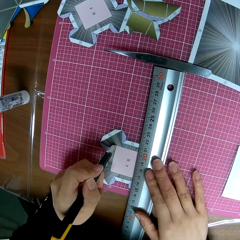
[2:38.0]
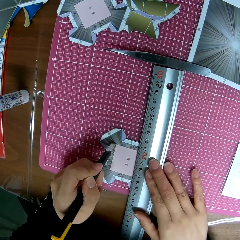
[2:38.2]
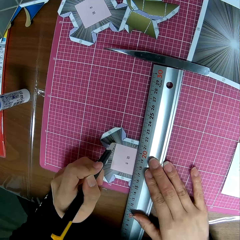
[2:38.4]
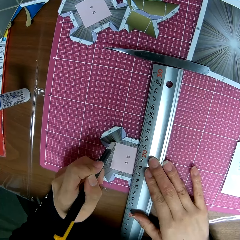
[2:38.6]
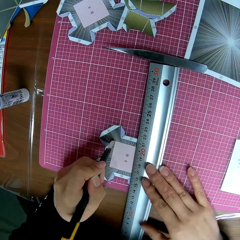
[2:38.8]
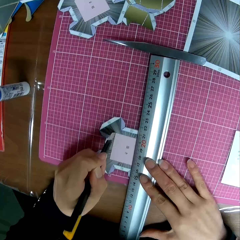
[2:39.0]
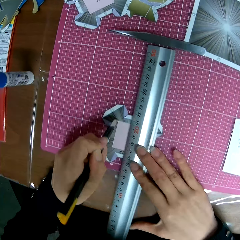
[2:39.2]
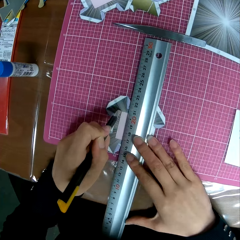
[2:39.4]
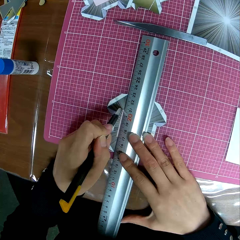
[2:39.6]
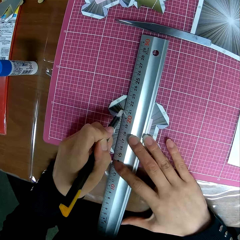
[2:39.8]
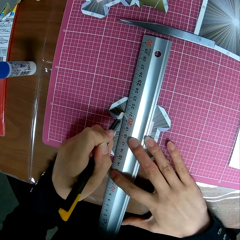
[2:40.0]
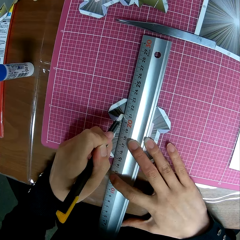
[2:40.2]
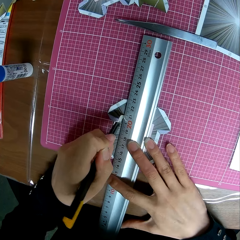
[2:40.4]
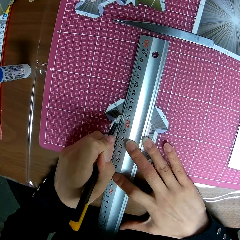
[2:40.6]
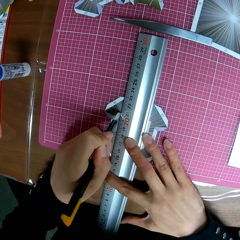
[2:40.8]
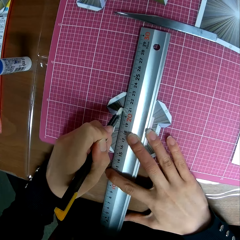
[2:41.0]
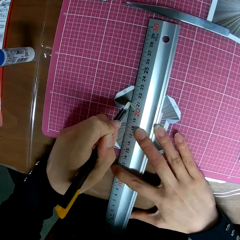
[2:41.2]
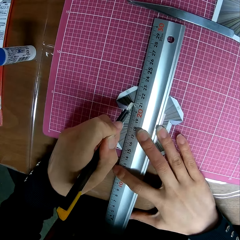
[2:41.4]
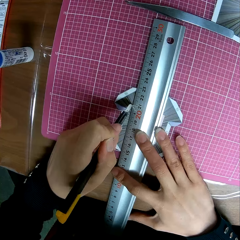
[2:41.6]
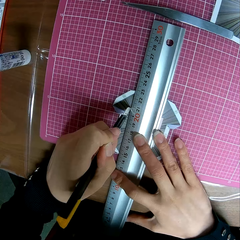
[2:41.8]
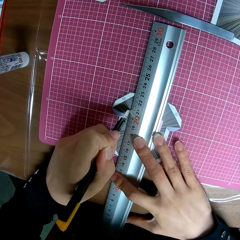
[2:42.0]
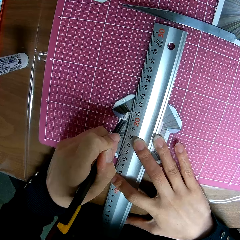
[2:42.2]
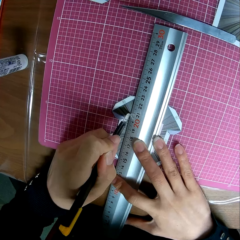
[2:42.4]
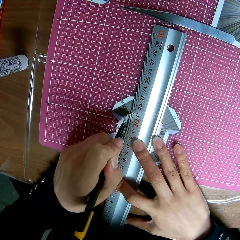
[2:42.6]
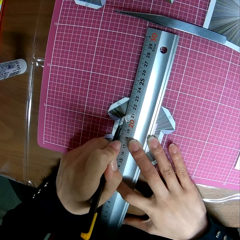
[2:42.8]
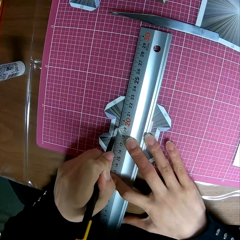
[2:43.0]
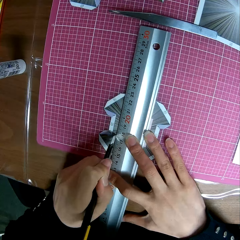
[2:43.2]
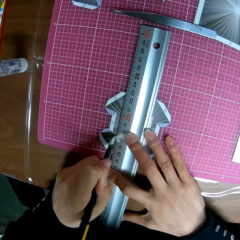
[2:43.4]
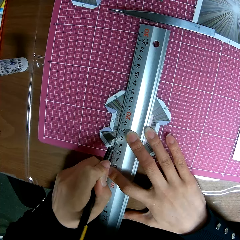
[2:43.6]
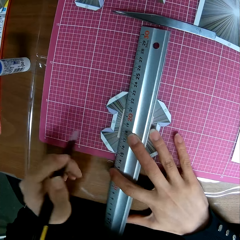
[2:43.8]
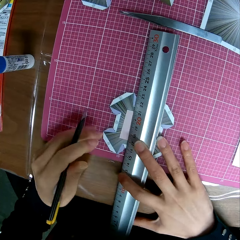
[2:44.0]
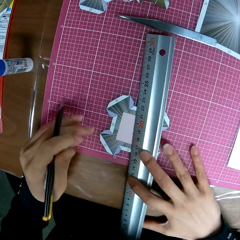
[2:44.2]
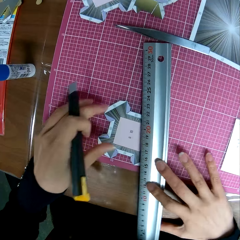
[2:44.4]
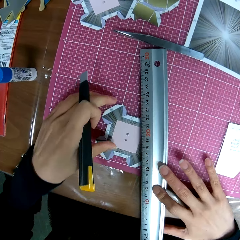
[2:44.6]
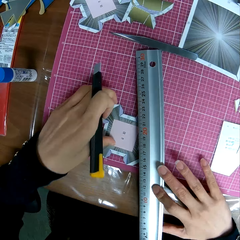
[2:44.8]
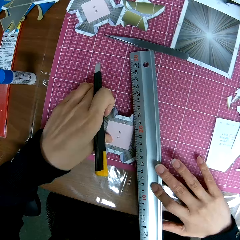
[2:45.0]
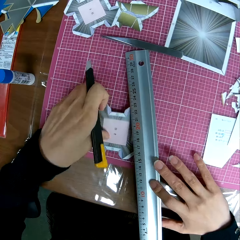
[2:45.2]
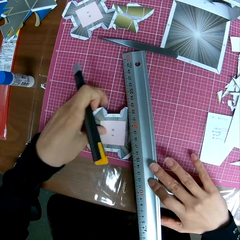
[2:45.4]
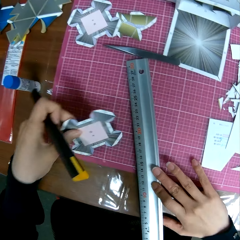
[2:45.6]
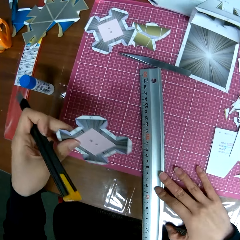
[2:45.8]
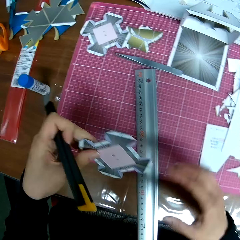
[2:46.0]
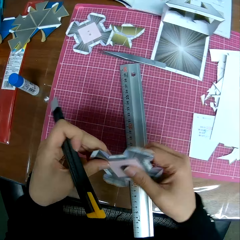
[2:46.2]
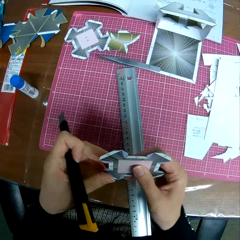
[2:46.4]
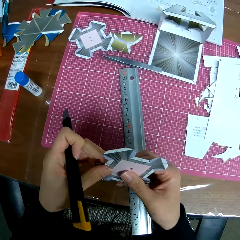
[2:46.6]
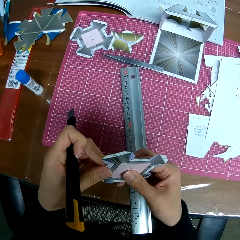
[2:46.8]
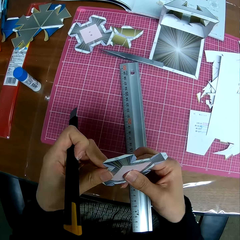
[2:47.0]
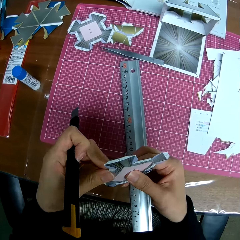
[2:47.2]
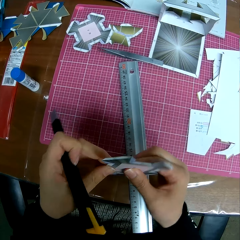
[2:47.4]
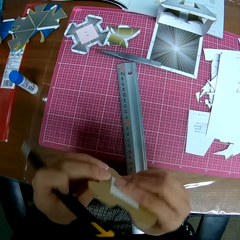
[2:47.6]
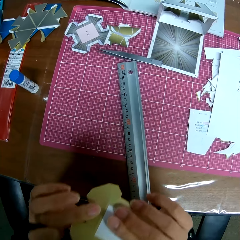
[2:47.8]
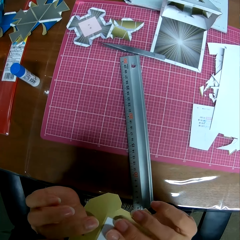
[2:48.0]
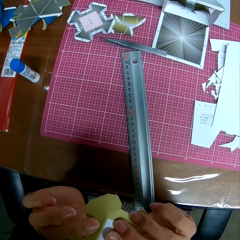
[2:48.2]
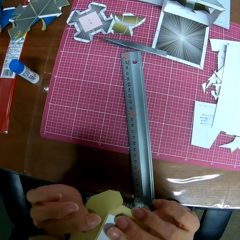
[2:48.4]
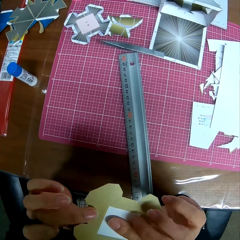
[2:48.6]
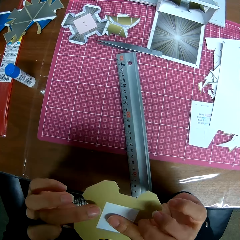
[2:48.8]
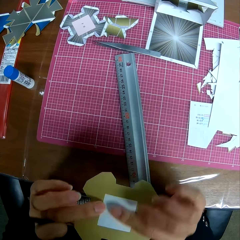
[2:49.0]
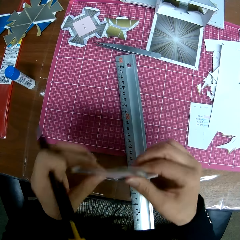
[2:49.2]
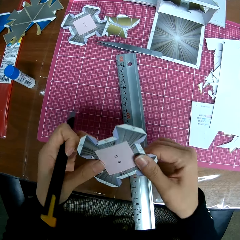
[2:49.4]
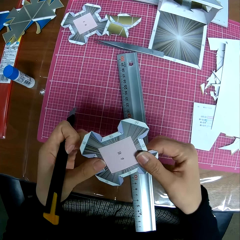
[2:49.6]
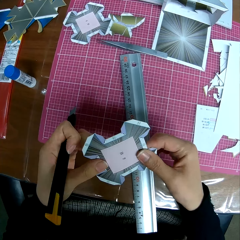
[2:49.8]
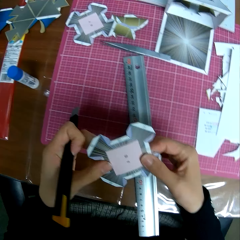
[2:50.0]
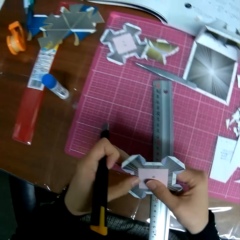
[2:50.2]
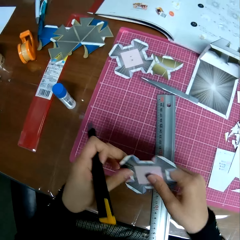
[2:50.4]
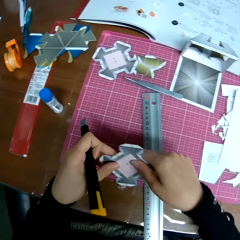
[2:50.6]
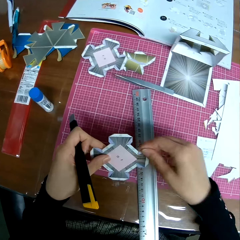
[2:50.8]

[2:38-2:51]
The camera wearer moves the ruler slightly to the left on the paper craft or tangram. They cut the paper craft with the cutter knife. They remove the ruler from the paper. They move the ruler on the tangram. They pick up the paper craft from the table. They hold the tangram. They attempt removing the cut part from the middle of the paper craft. They turn the tangram. They check the other side of the paper craft.

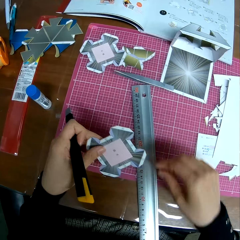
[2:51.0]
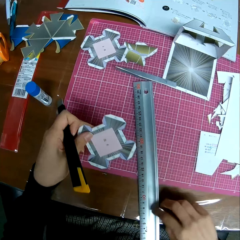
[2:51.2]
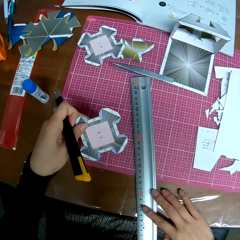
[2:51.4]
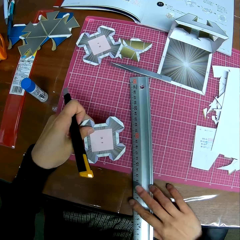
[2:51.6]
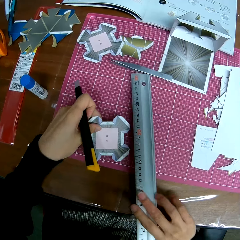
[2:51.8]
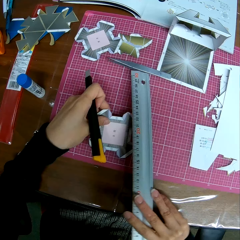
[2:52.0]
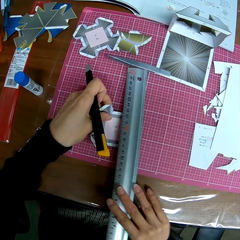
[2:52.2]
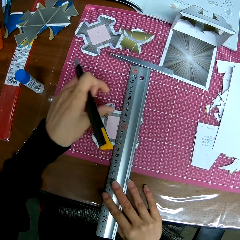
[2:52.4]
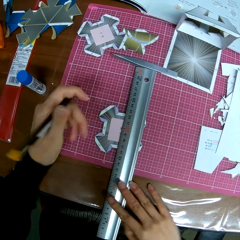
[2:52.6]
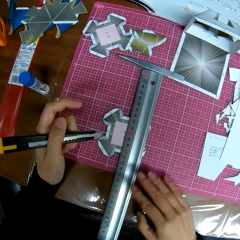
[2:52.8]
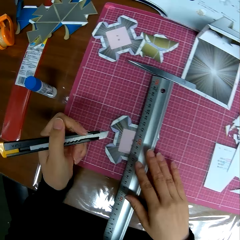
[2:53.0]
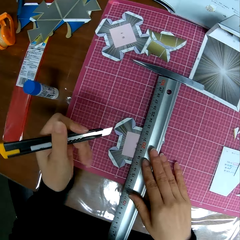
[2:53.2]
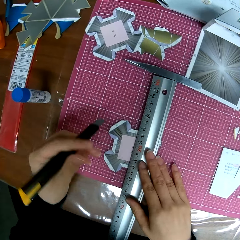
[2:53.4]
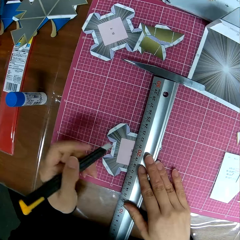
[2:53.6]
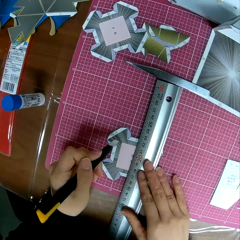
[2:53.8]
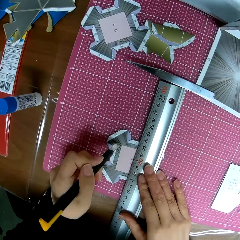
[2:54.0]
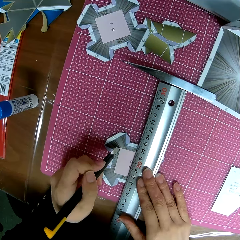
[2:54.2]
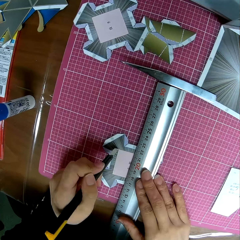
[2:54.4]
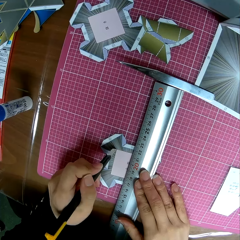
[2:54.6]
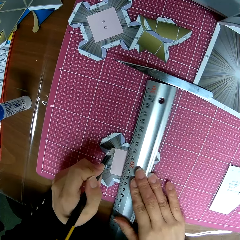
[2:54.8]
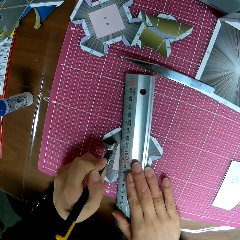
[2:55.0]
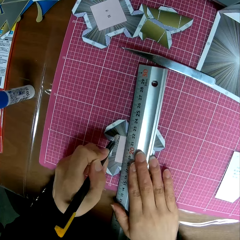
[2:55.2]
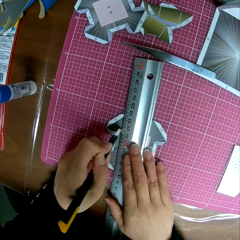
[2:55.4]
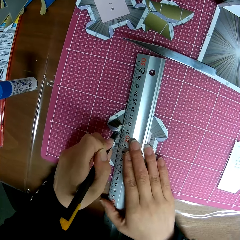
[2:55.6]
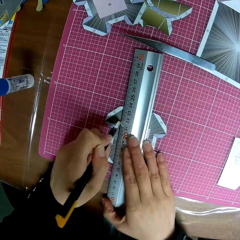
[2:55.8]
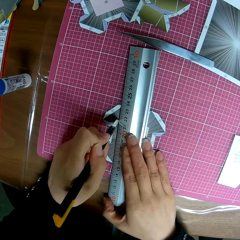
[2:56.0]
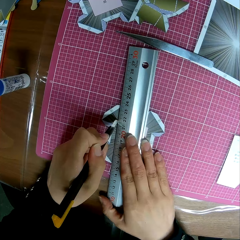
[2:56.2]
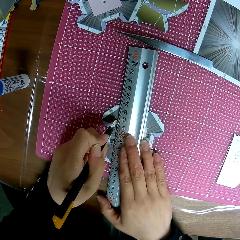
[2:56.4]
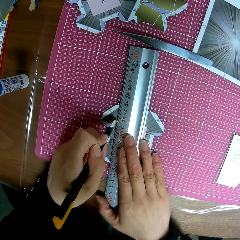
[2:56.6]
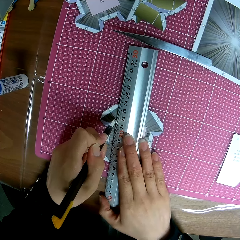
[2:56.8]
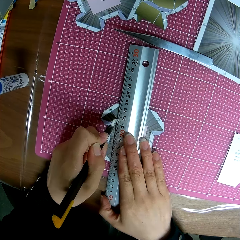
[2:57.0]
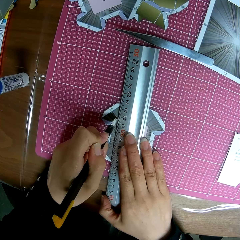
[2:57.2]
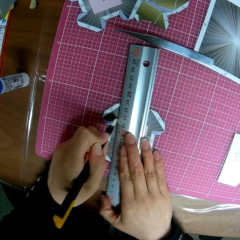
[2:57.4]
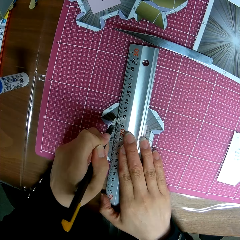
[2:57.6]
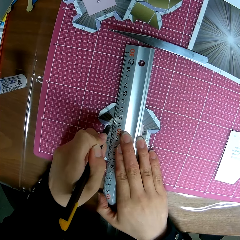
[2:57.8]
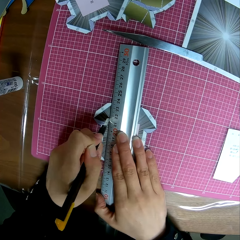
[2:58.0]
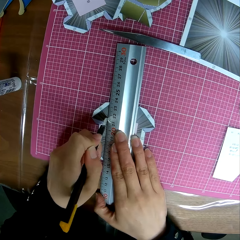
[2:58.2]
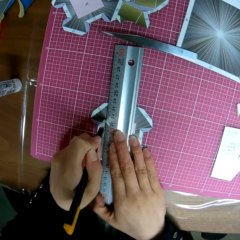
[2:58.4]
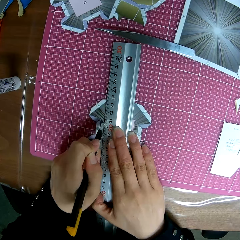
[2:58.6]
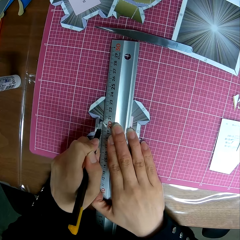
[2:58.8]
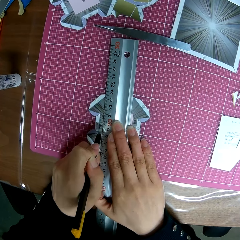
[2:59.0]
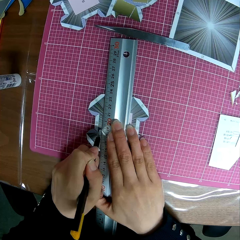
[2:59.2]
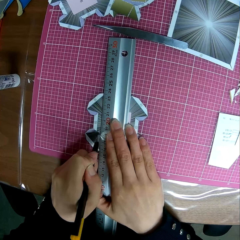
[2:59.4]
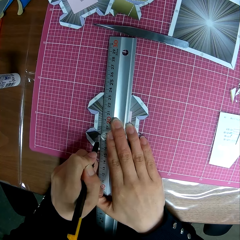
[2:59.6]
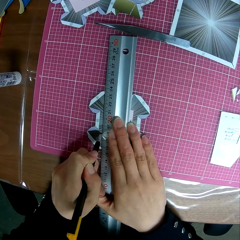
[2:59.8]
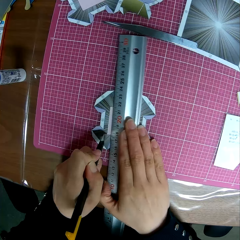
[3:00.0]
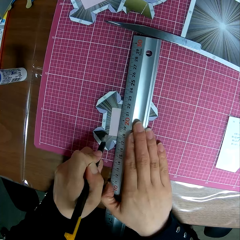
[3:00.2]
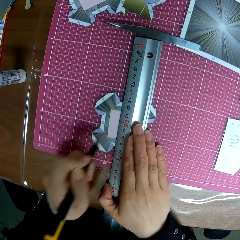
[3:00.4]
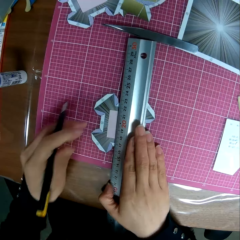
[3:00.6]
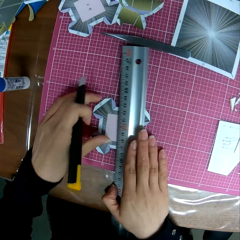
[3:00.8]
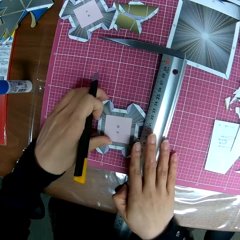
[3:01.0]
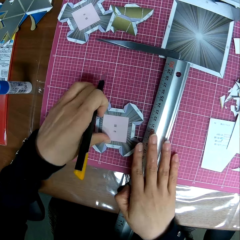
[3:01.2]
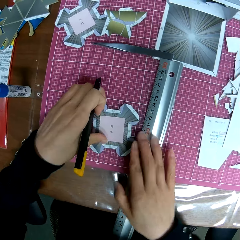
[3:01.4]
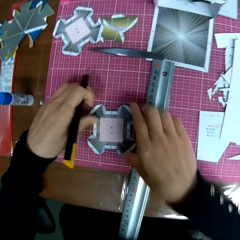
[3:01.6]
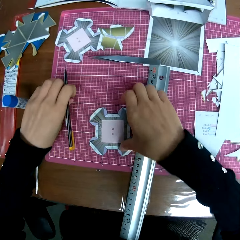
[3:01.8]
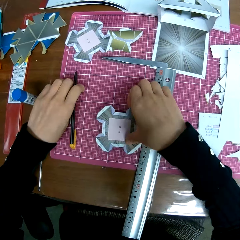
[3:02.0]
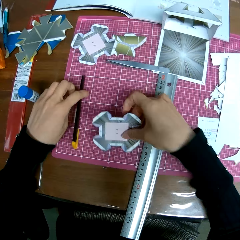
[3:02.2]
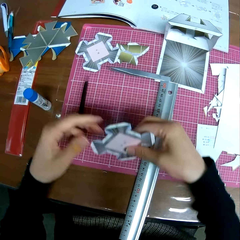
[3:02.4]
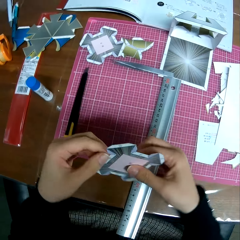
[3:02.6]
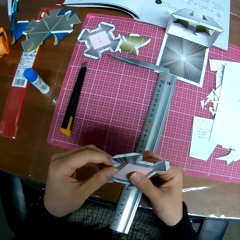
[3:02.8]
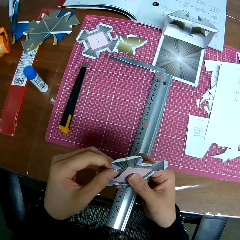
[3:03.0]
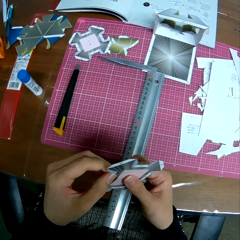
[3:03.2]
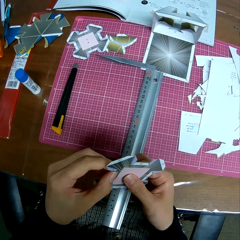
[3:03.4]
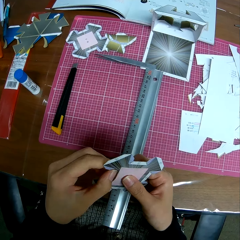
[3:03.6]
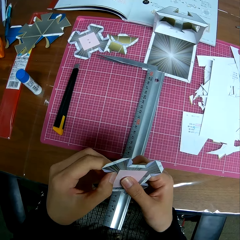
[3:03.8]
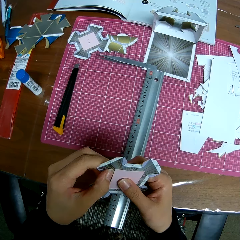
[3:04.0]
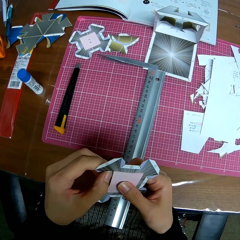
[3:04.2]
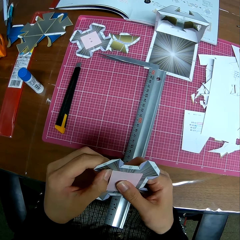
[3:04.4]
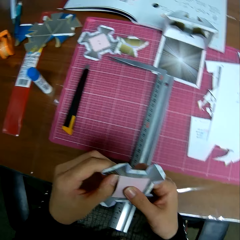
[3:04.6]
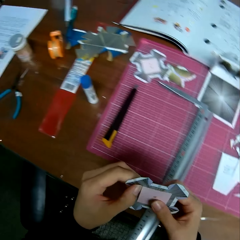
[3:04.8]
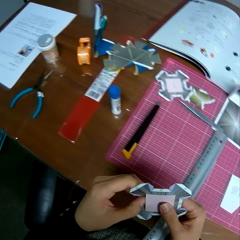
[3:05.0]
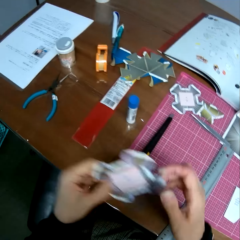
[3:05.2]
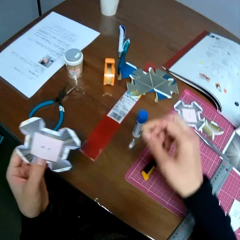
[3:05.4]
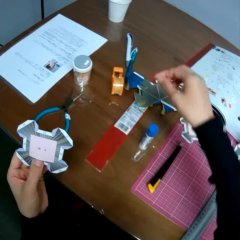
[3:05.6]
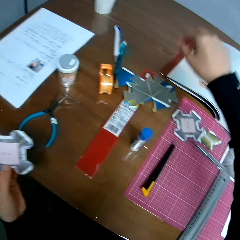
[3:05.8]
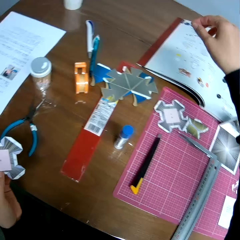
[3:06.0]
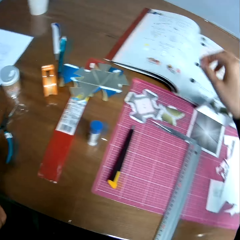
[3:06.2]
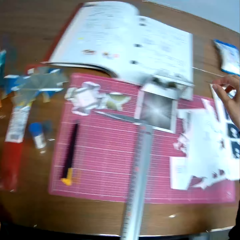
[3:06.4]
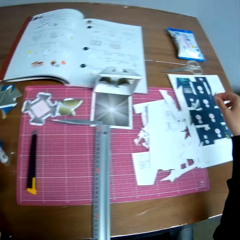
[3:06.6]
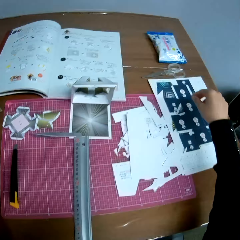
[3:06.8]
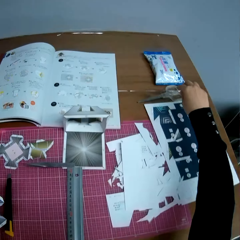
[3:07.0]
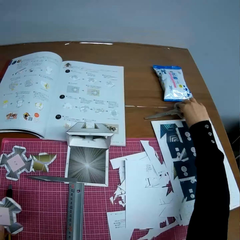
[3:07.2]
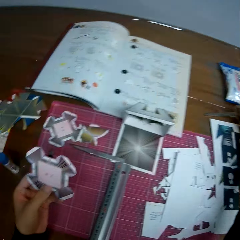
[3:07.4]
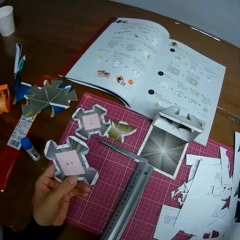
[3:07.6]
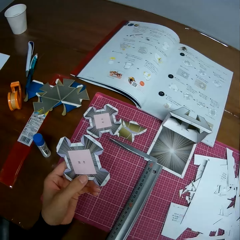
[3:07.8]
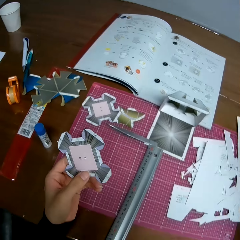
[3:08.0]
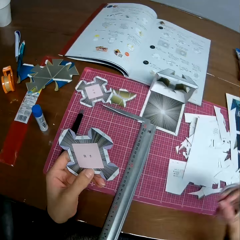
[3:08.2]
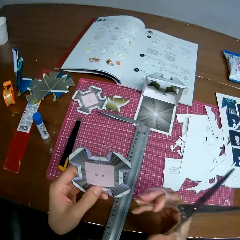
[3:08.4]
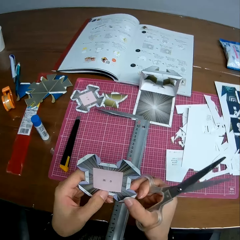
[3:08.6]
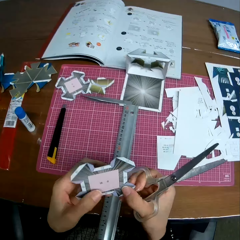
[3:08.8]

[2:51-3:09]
The camera wearer drops the paper craft or tangram on the table and places the ruler on the paper craft. He puts the craft knife or cutter knife on the tangram. He moves the ruler slightly to the left on the paper craft. He cuts the paper craft with the cutter knife. He removes the ruler from the paper craft and picks up the paper craft from the table. He drops the cutter knife in his left hand on the table. He removes the squared paper from the middle of the paper craft. He holds the tangram. He stretches his hand towards the table. He picks up a pair of scissors from the table.
